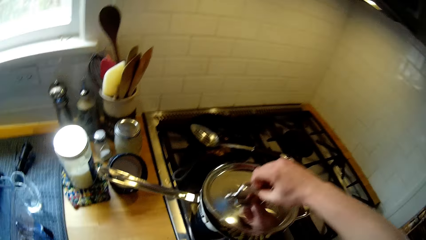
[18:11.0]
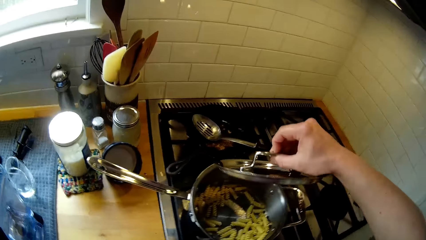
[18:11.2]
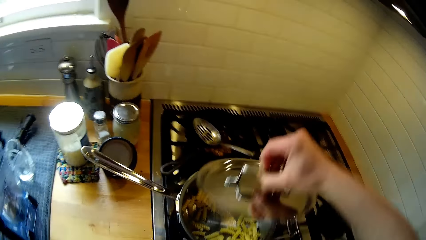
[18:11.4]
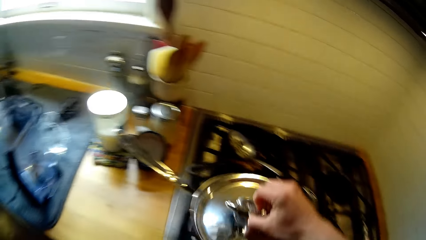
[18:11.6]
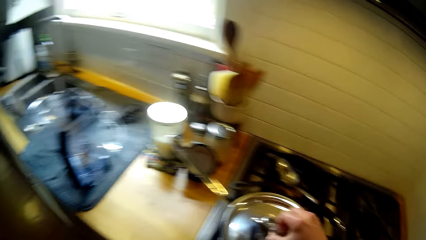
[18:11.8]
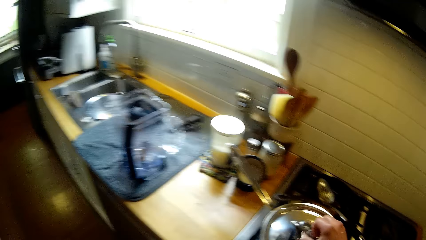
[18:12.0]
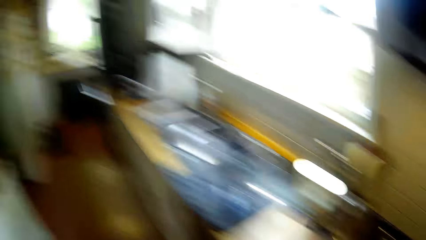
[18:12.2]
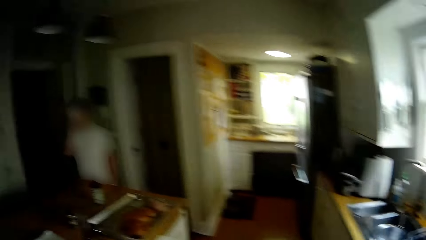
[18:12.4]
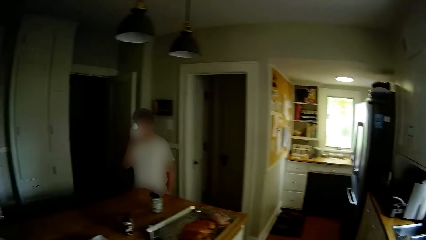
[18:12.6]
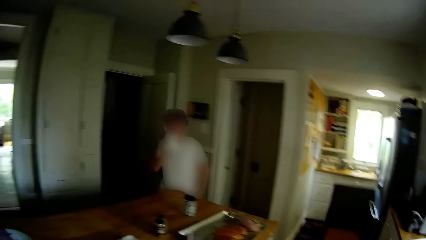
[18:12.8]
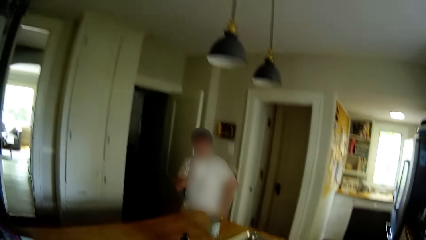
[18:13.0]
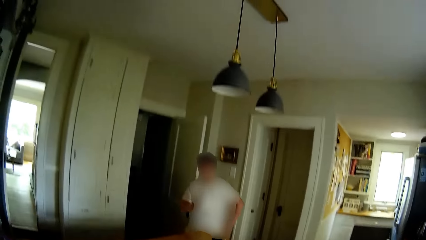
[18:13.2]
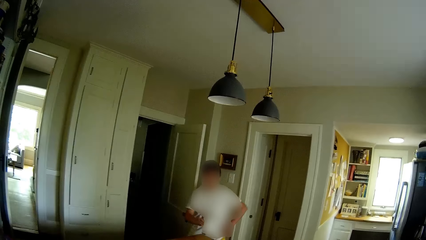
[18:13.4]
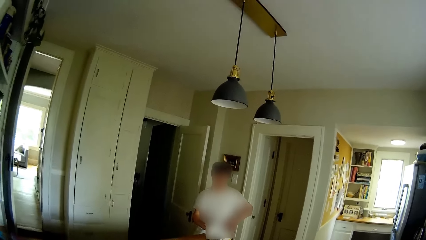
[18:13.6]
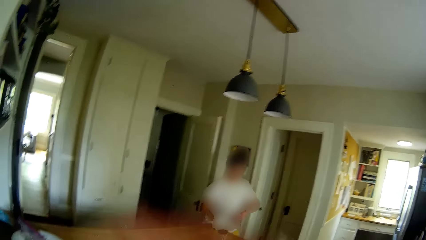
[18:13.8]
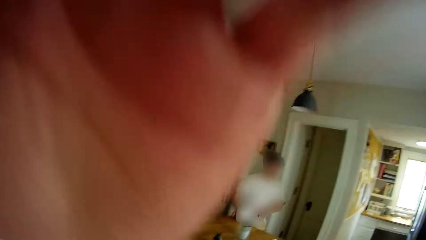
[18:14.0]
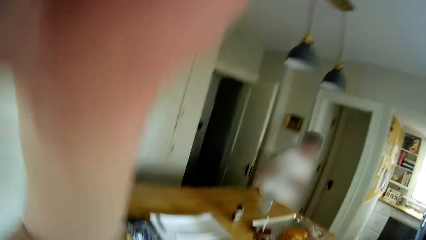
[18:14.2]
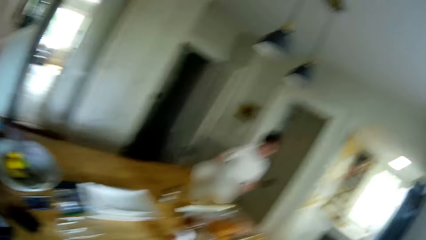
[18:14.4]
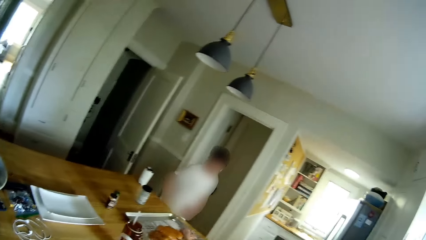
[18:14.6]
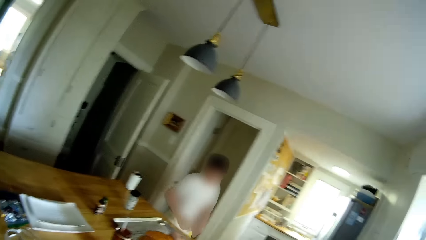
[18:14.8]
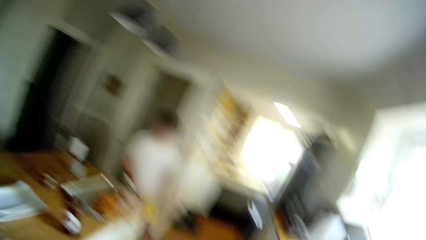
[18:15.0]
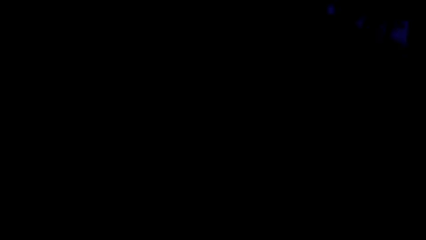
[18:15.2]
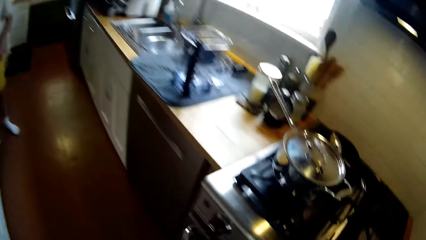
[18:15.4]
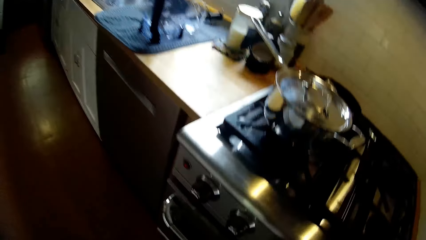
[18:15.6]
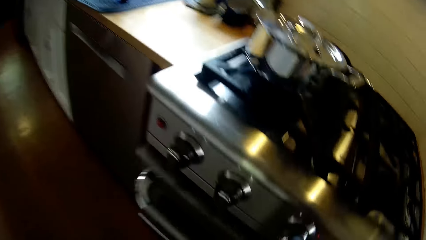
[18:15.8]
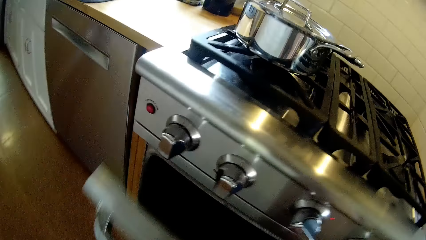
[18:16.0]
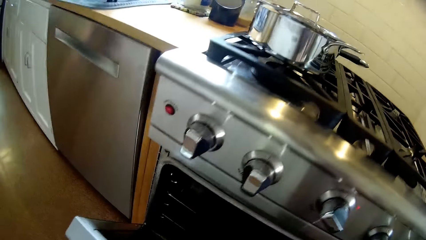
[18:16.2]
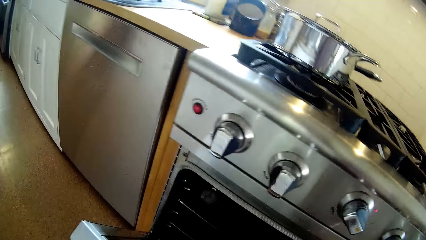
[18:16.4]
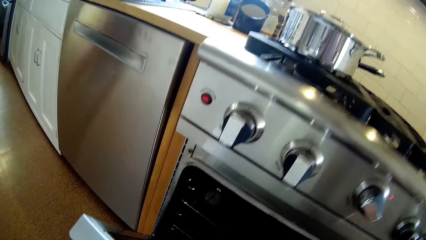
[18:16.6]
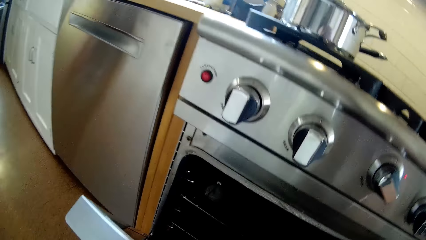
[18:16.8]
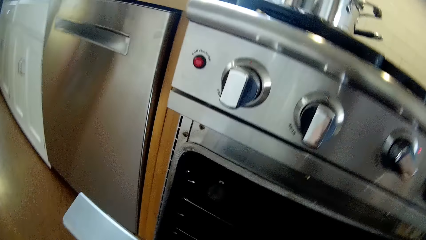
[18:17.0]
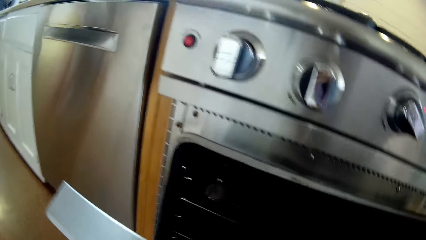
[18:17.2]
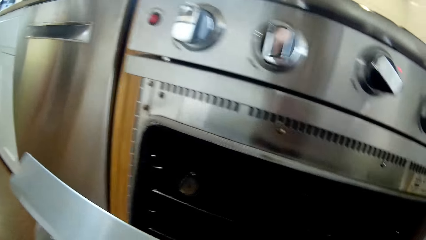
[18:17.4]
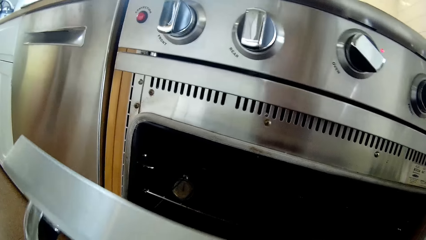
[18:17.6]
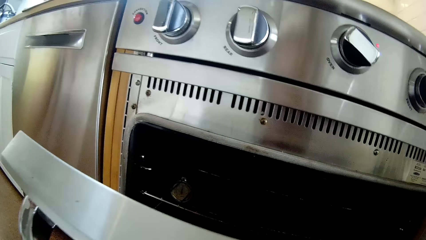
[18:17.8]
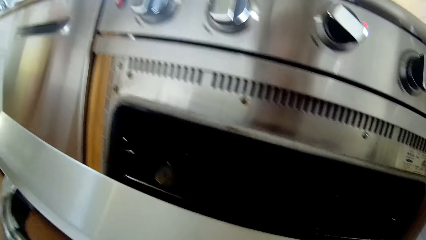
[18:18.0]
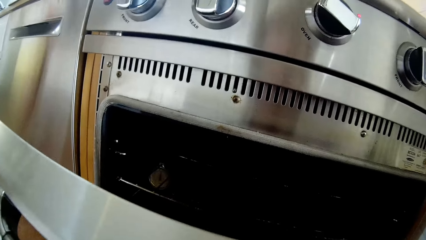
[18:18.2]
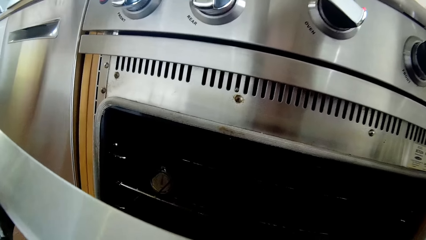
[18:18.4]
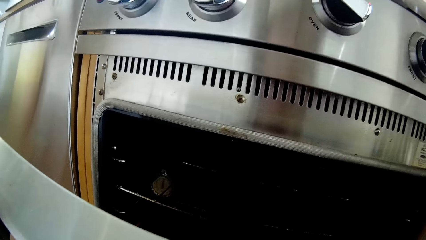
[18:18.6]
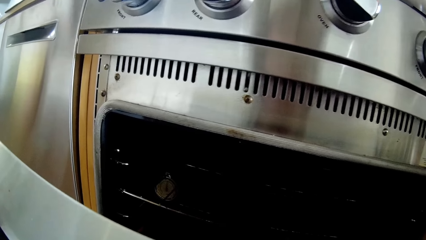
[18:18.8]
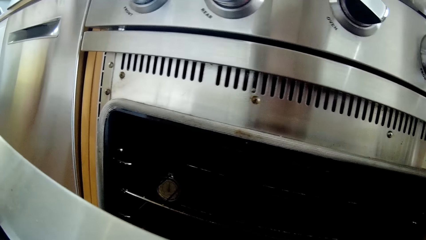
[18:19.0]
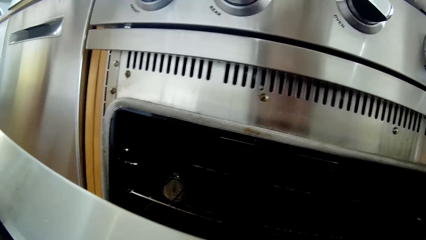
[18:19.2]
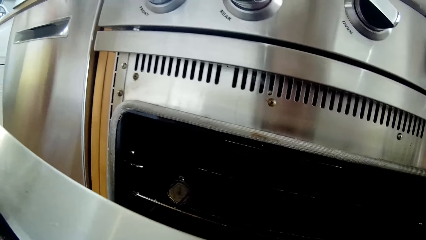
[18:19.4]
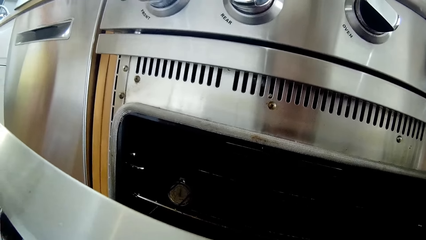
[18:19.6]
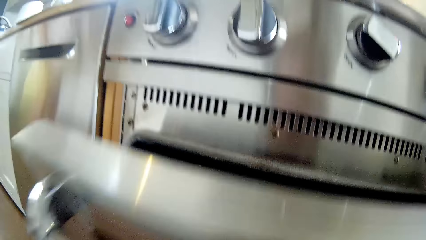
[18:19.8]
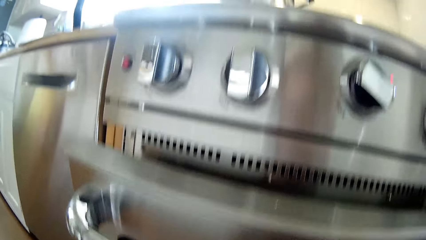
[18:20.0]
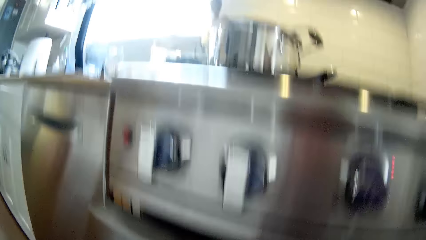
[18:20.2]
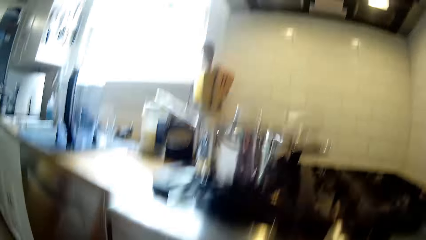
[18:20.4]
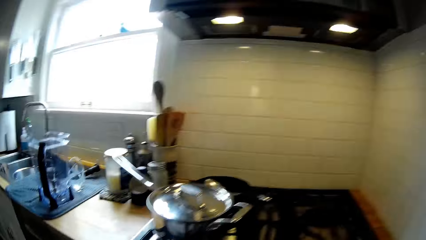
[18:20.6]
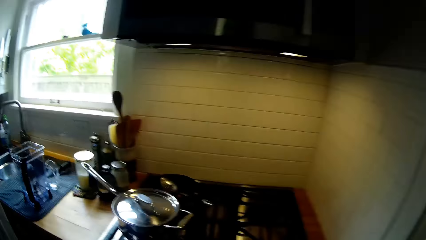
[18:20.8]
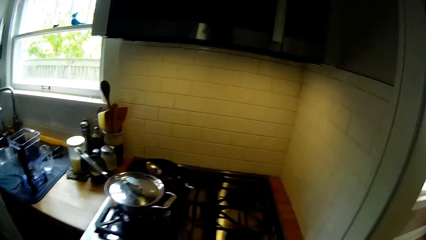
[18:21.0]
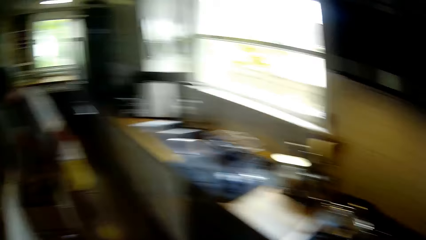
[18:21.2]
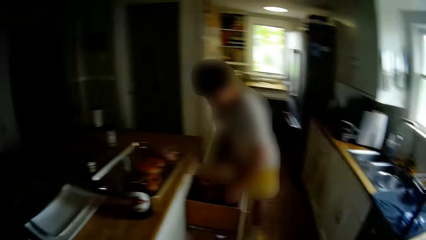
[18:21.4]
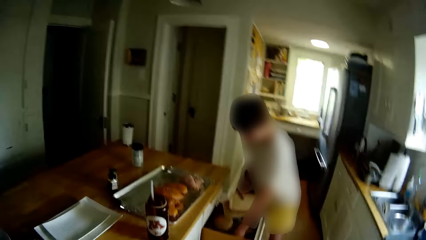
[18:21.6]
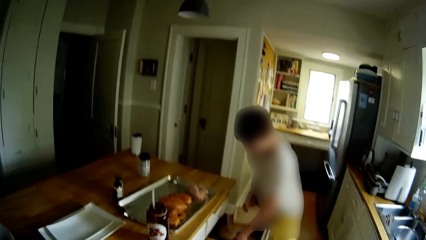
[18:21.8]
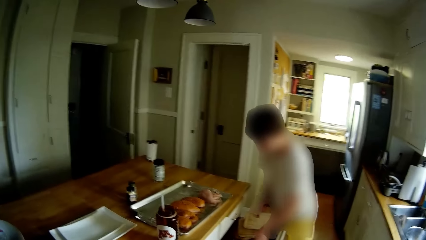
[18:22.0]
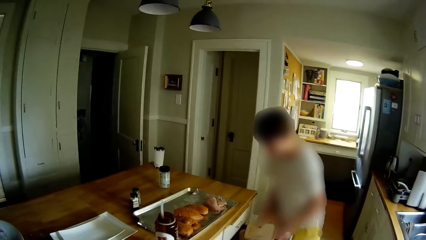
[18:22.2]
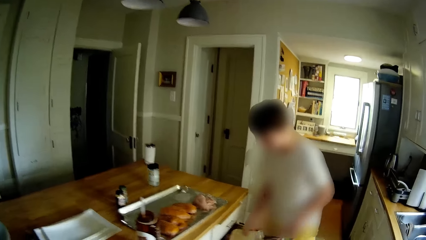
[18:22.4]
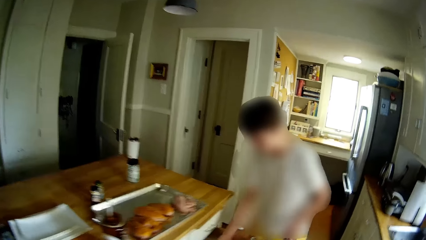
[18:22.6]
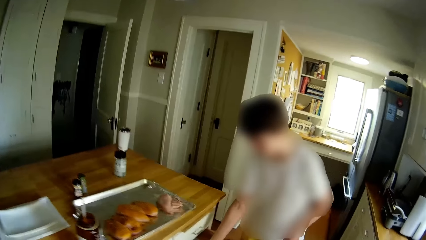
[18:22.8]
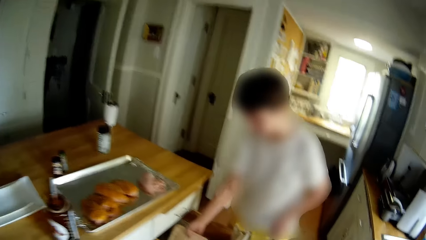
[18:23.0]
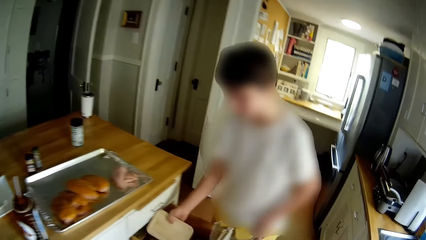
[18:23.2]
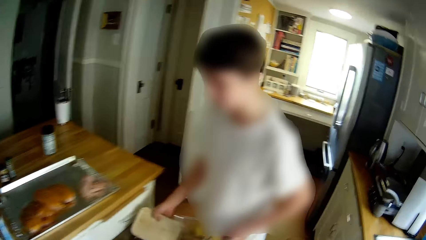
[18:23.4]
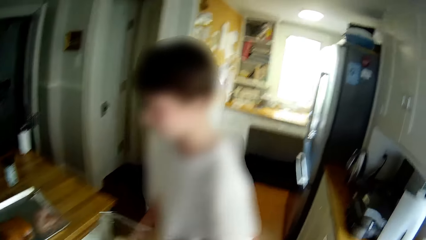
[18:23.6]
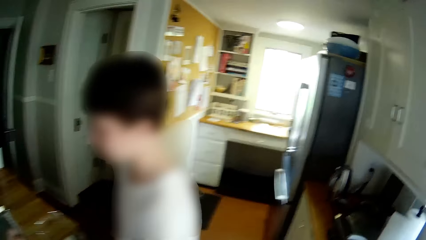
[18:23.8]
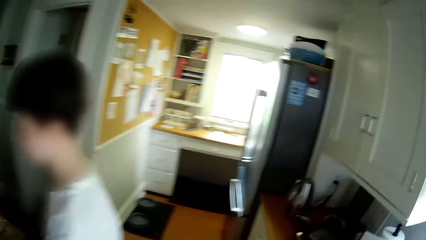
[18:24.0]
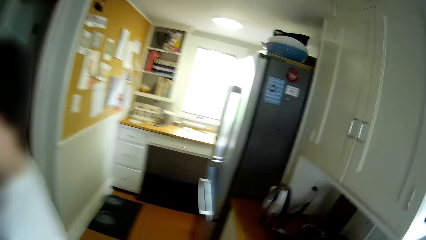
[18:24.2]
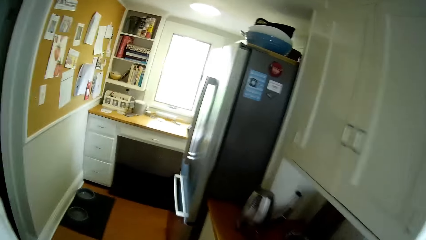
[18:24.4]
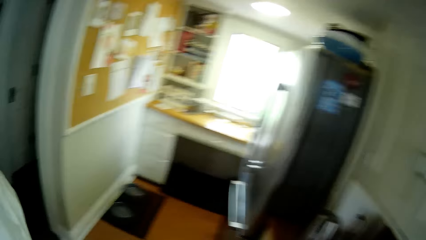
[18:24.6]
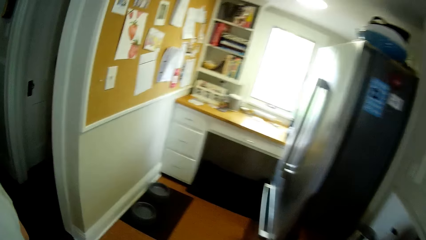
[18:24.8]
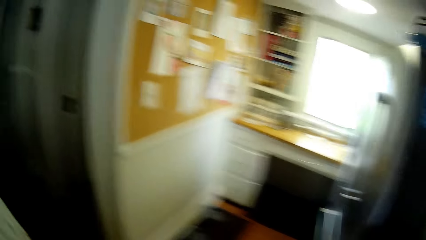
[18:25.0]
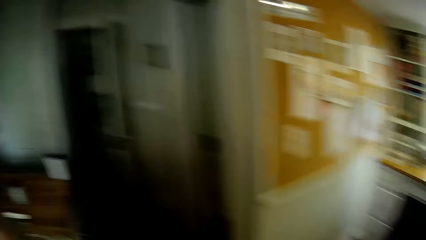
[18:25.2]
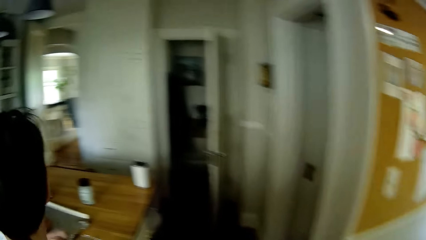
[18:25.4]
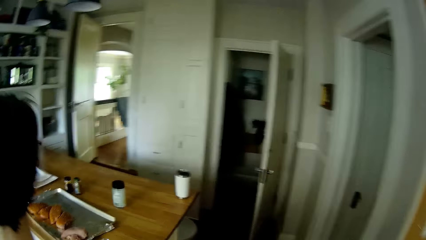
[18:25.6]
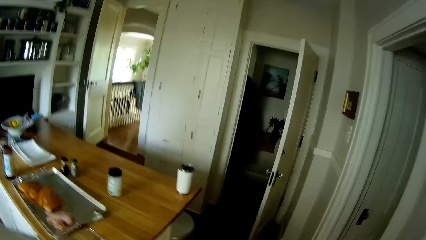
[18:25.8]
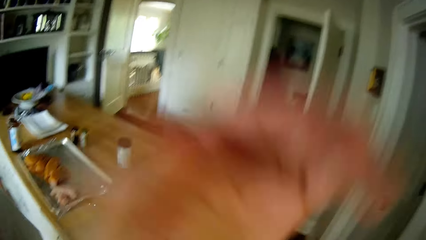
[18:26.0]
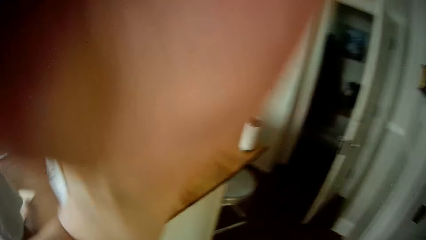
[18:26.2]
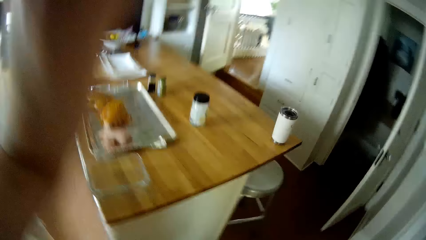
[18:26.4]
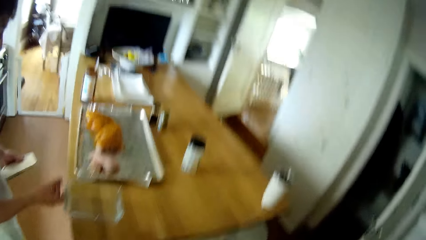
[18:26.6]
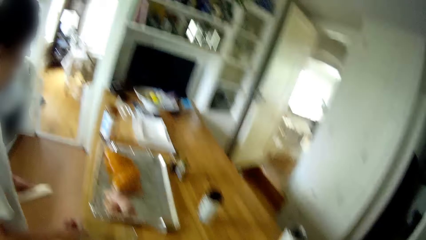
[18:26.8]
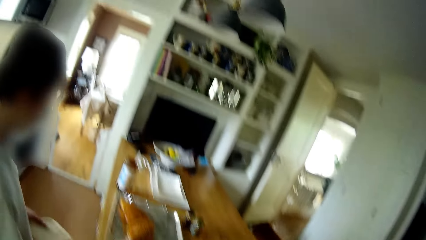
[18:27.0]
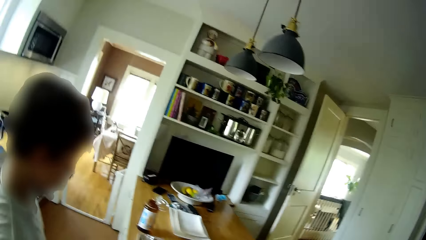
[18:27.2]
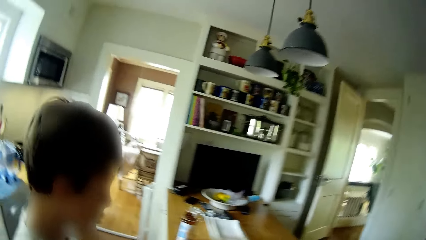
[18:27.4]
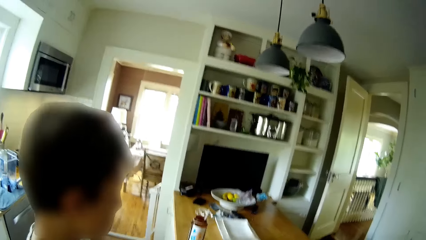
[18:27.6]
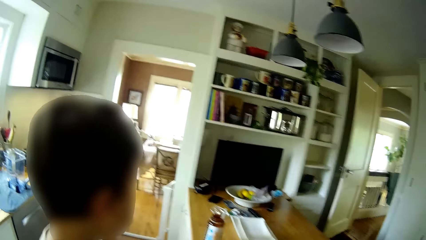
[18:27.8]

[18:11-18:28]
The camera wearer opens a pot on a gas cooker with his right hand. He closes the pot on the gas cooker with his right hand. A boy drinks from a cup with his right hand. The boy drops the cup on the kitchen table with his right hand. The camera wearer touches his face with his left hand. A man dialogues with the camera wearer. The camera wearer opens the oven compartment of the gas cooker with his right hand. He looks inside the oven. He shuts the oven compartment of the gas cooker with his right hand. He walks around the kitchen. Another boy picks up a container in a drawer under a countertop with his right hand. The camera wearer adjusts a camera with his left hand.
